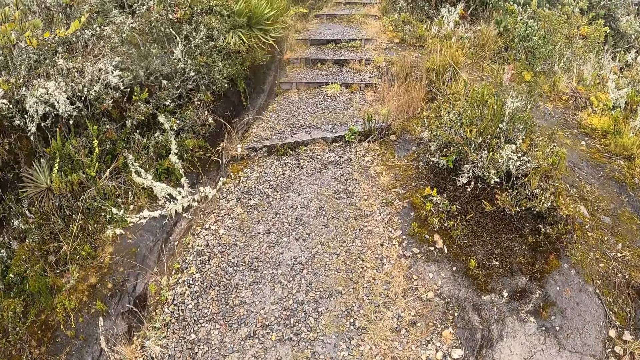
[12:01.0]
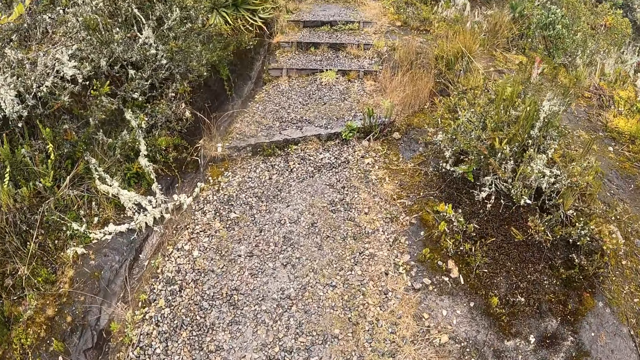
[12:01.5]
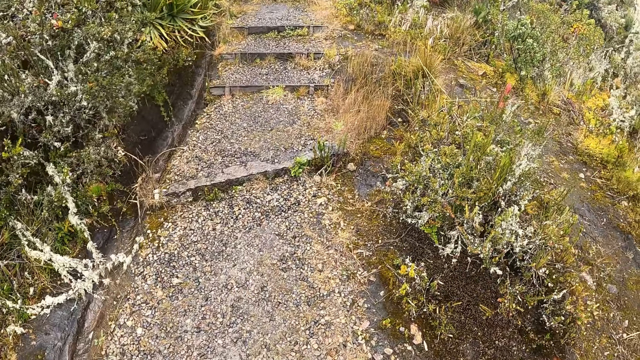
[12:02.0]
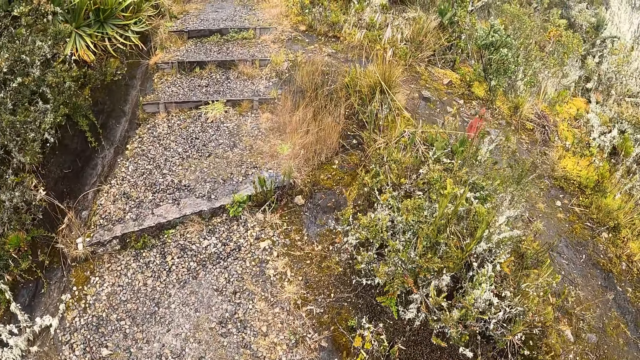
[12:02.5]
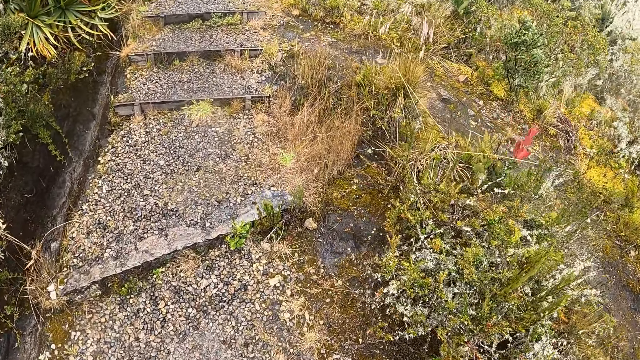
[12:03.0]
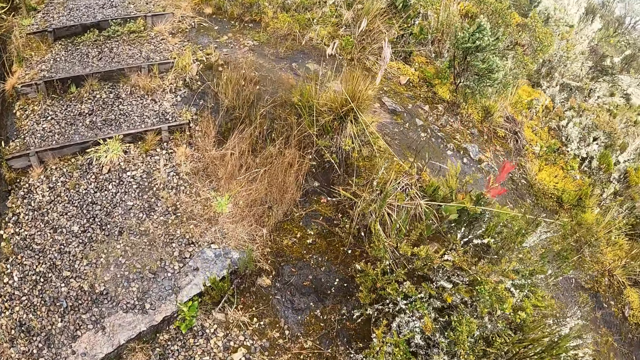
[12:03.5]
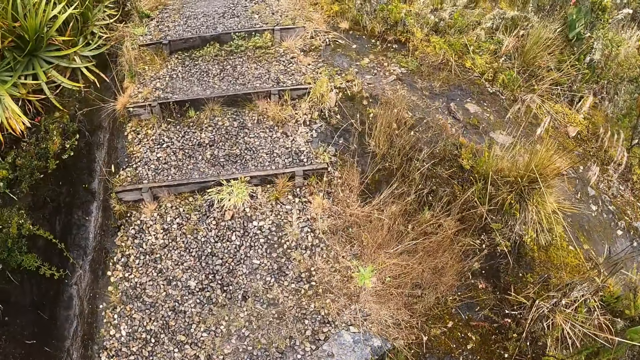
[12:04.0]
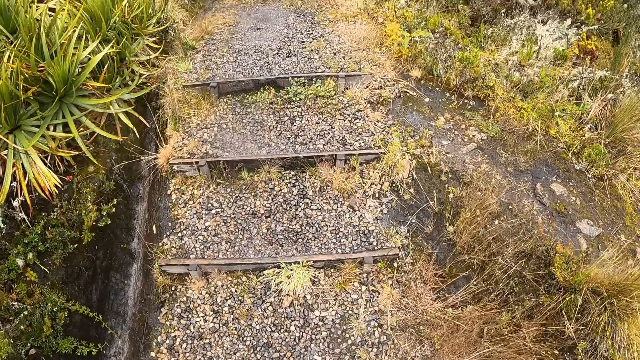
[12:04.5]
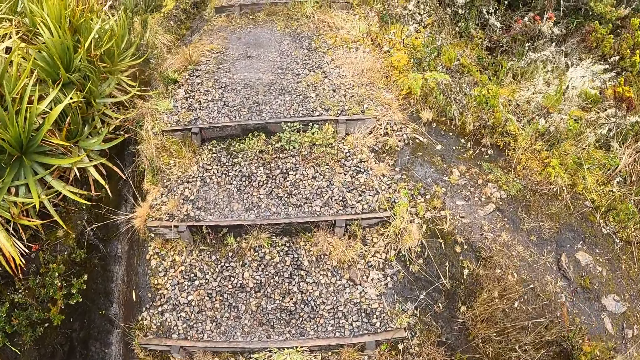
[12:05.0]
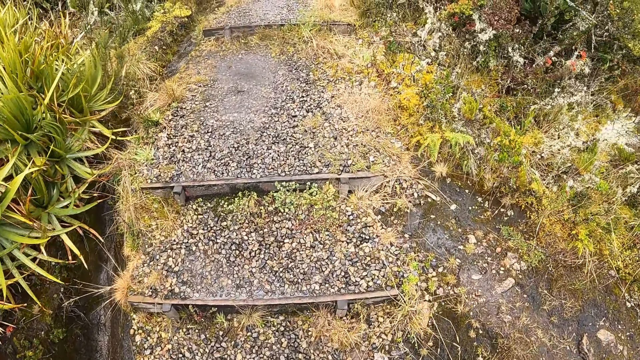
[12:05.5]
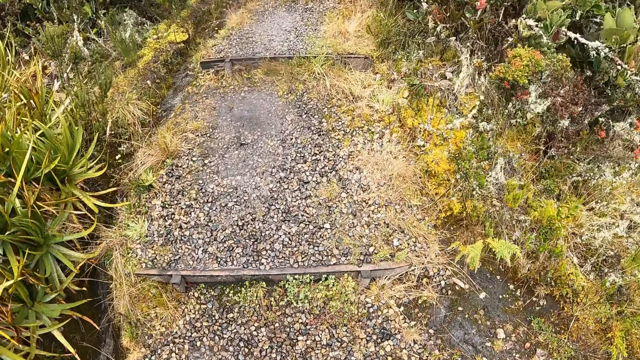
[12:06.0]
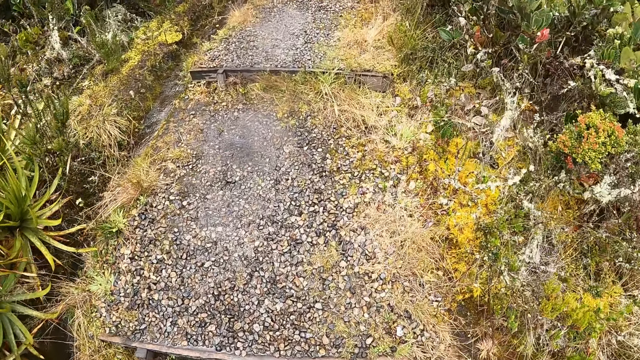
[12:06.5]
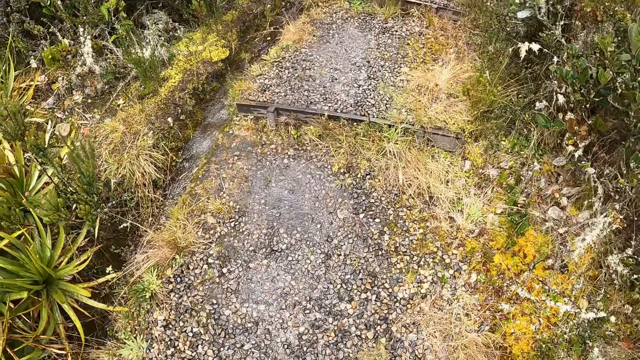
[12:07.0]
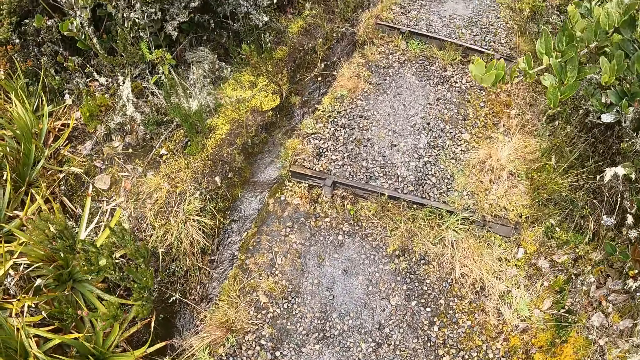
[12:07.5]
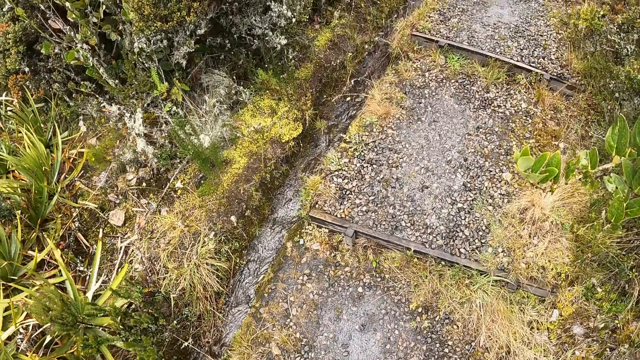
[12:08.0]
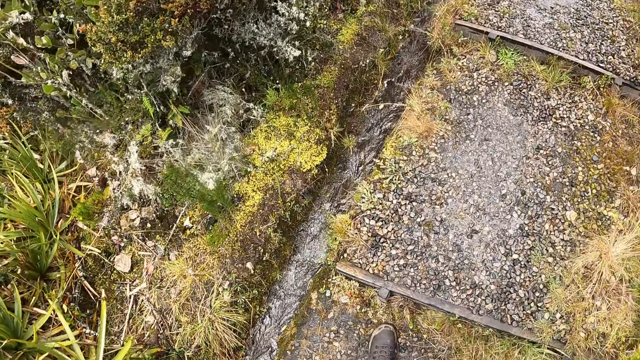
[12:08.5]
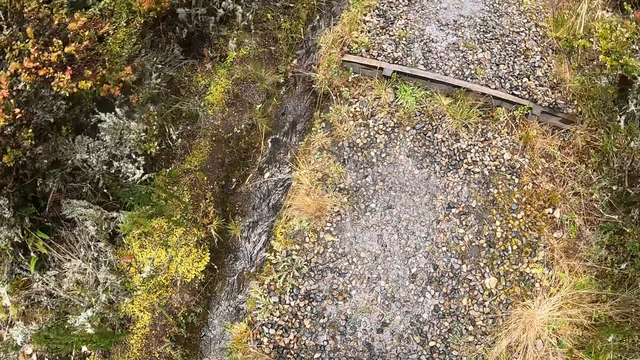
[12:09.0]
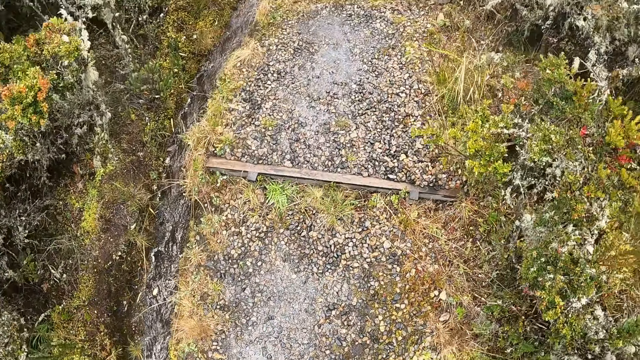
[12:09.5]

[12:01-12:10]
The camera wearer walks on a hiking trail.

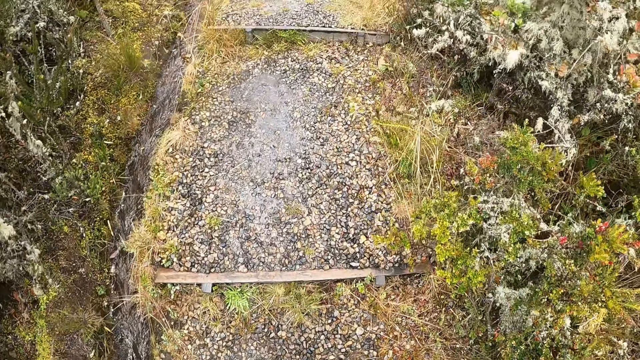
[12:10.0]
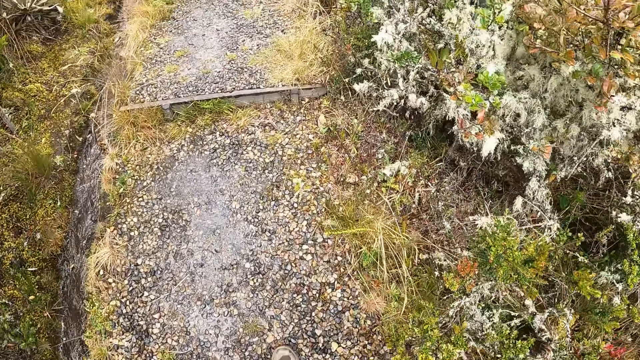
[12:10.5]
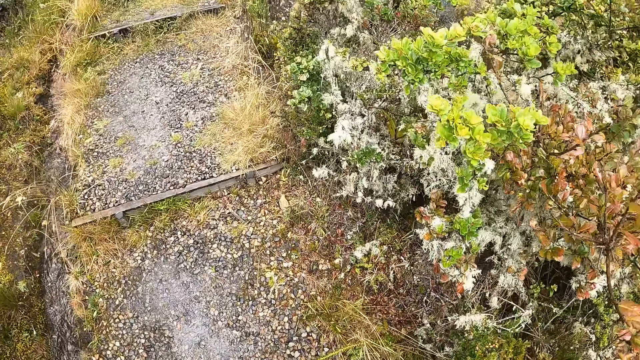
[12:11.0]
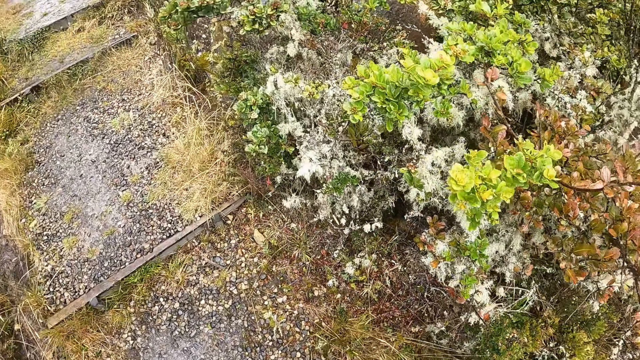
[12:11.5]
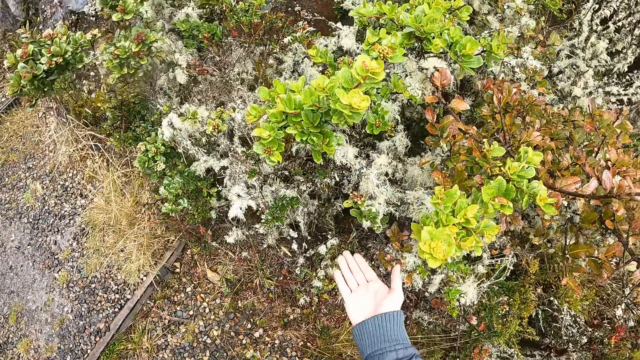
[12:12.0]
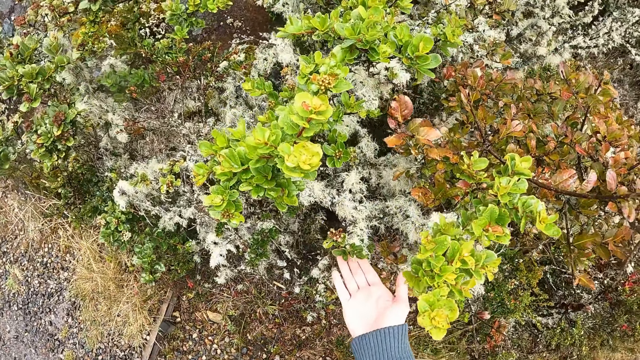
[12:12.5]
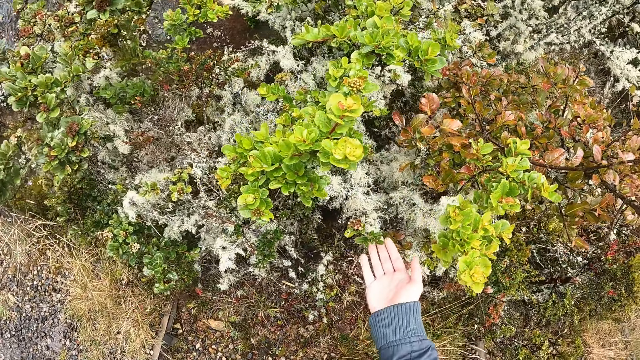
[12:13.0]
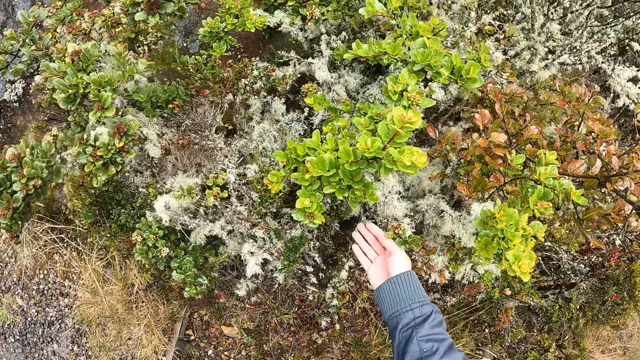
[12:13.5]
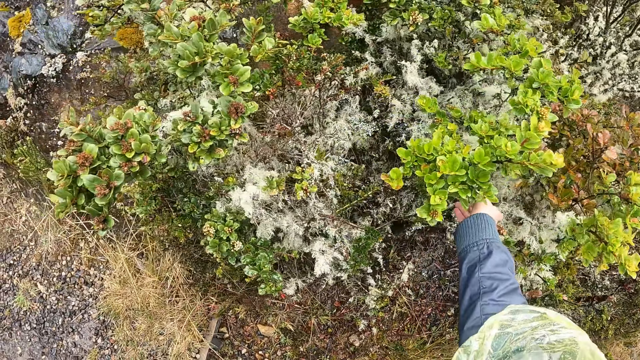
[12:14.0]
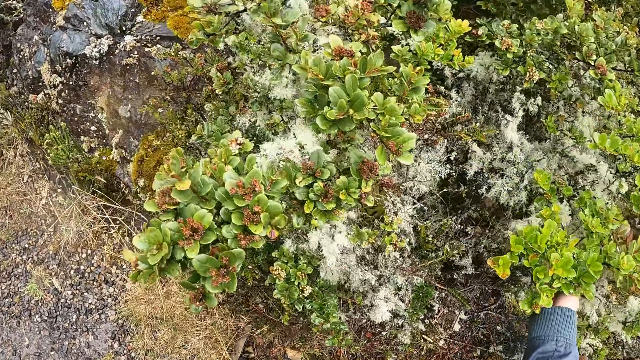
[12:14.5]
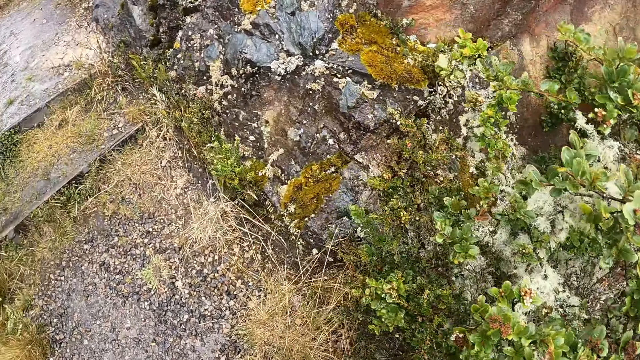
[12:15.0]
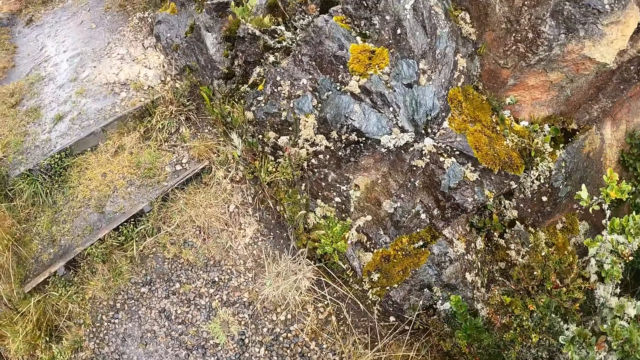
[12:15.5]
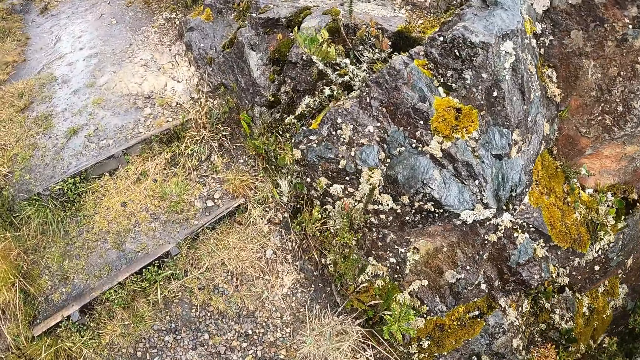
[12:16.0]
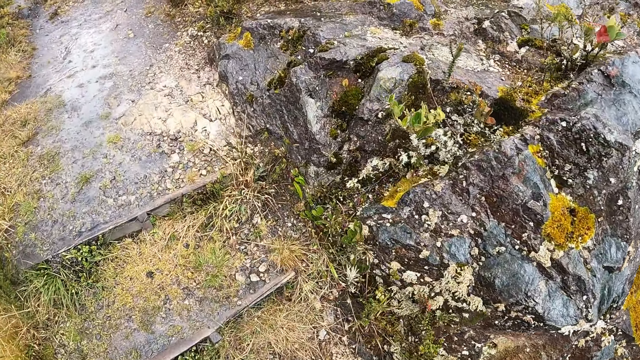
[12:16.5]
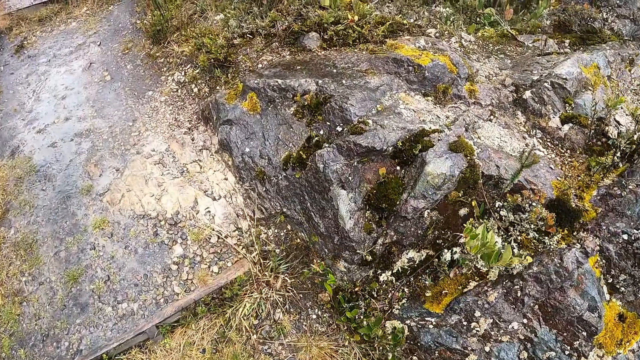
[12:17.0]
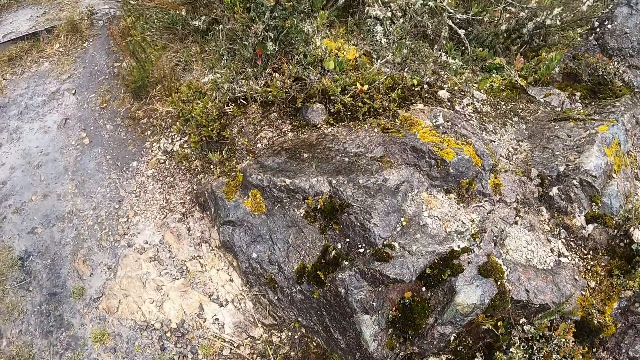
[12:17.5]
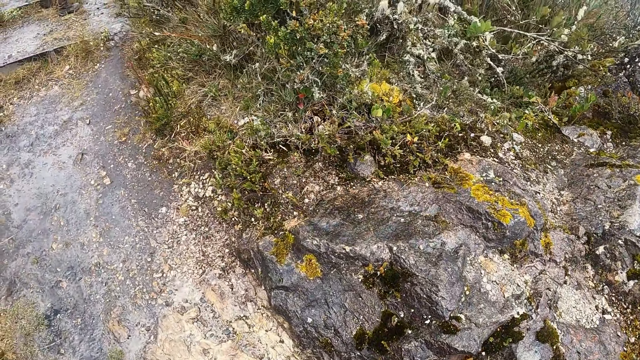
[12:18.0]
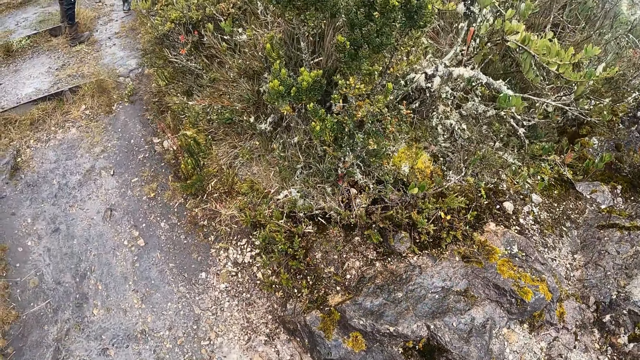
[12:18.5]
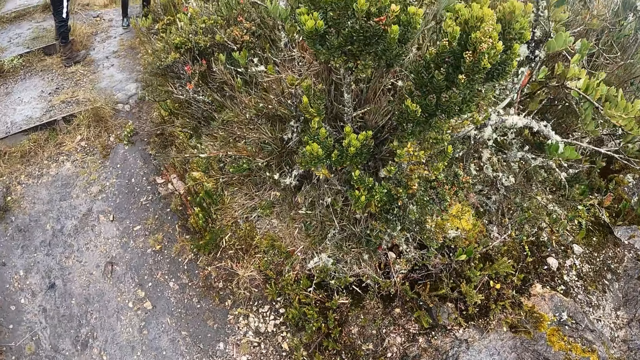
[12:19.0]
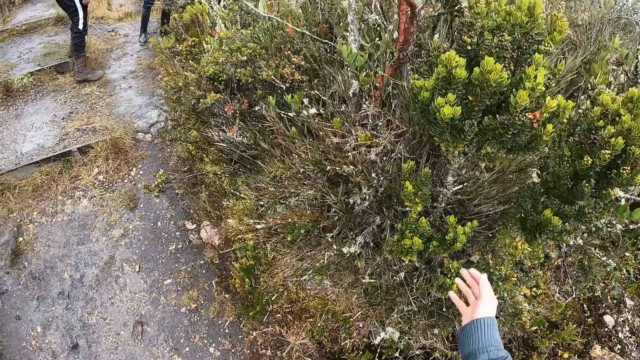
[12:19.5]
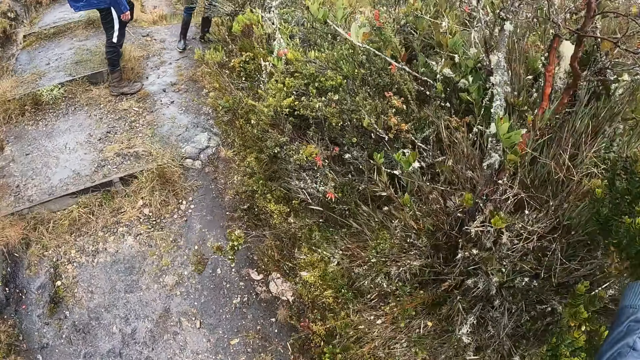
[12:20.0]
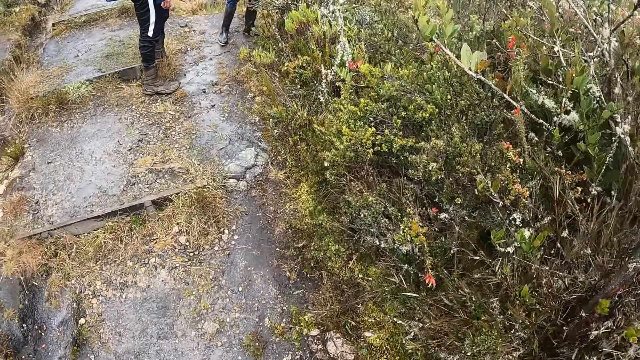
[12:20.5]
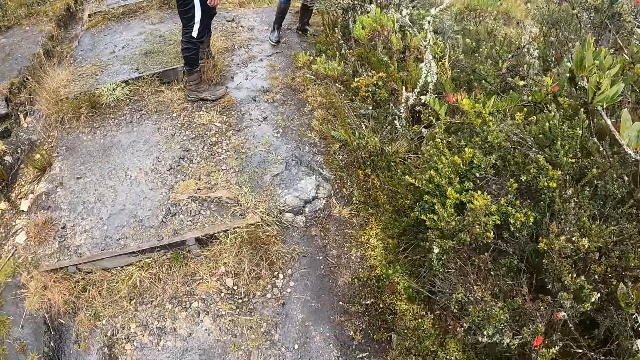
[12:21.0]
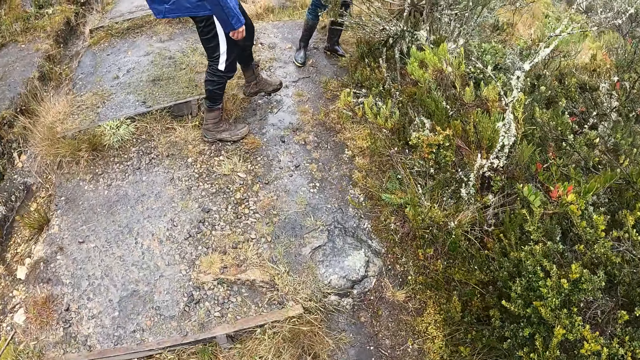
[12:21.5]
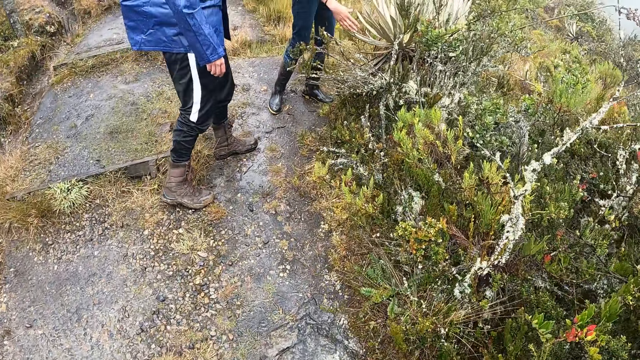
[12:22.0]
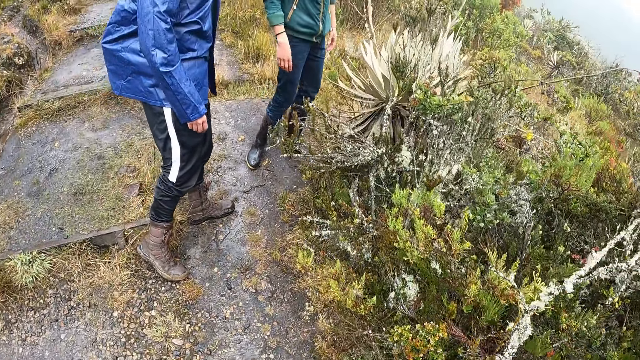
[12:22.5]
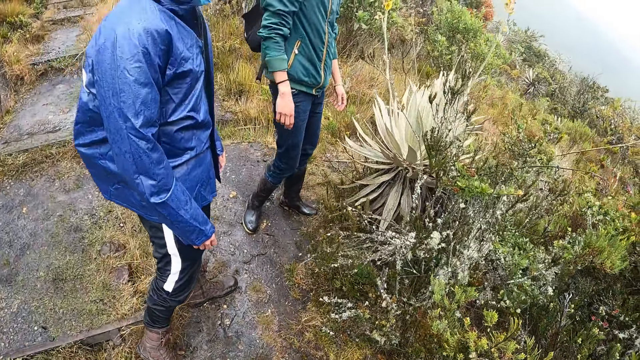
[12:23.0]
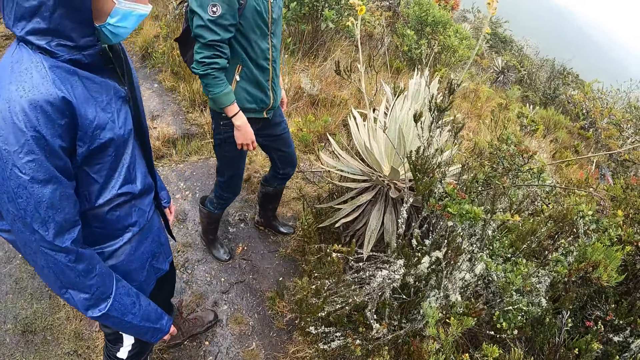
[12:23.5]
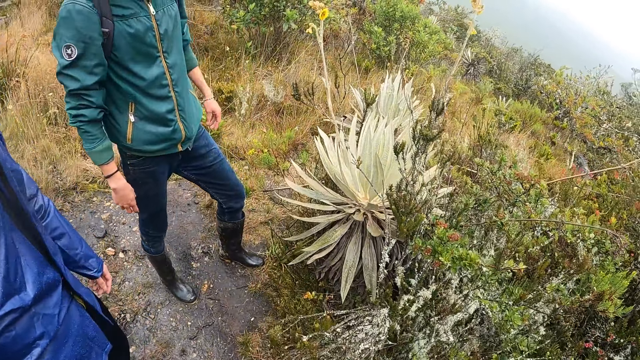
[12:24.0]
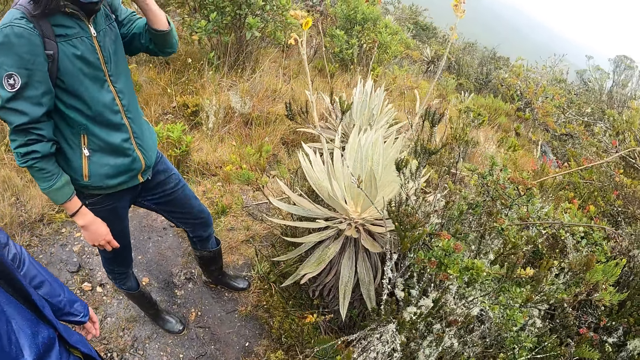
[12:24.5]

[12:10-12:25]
The camera wearer touches a plant with her right hand. She walks on a hiking trail. She touches the plant with her right hand again. A man touches the plant with his right hand.
